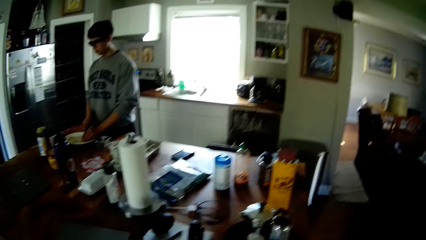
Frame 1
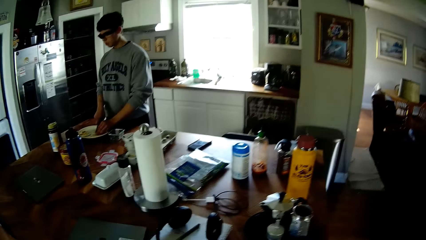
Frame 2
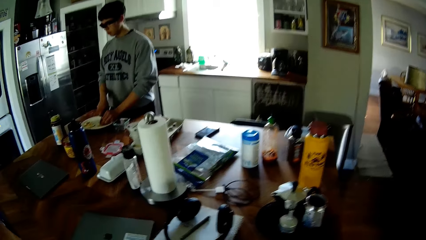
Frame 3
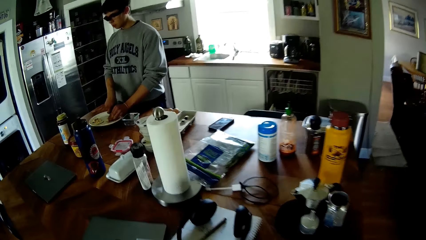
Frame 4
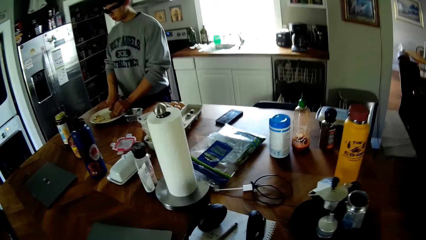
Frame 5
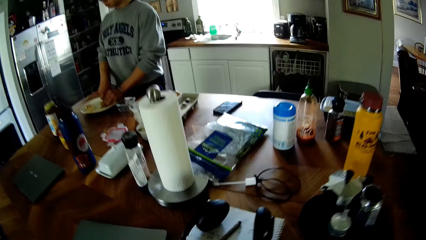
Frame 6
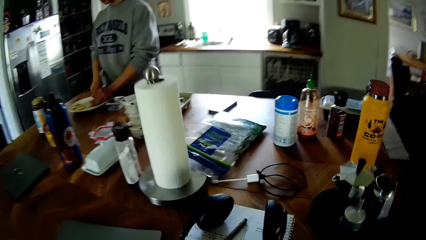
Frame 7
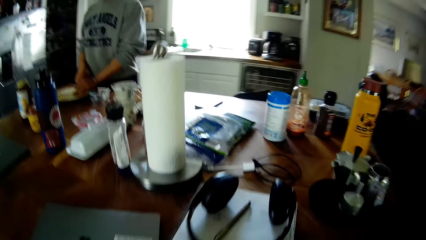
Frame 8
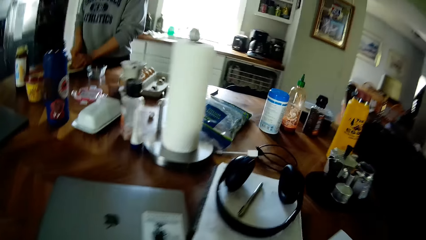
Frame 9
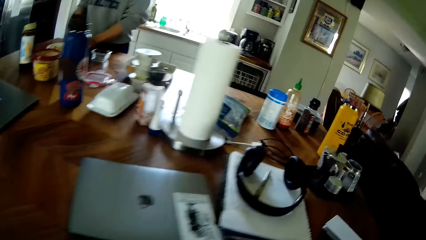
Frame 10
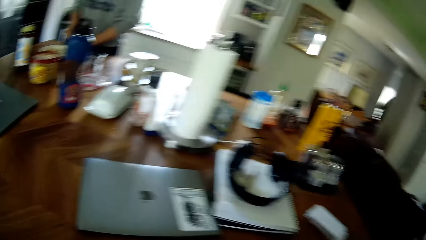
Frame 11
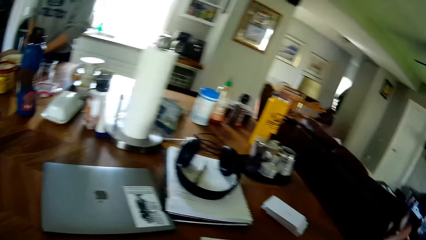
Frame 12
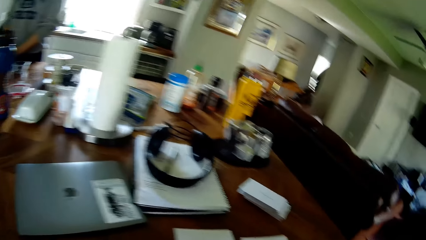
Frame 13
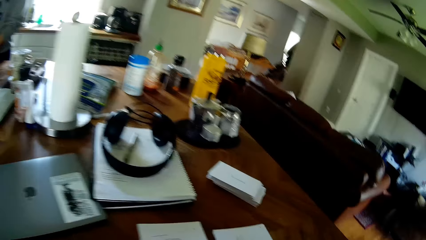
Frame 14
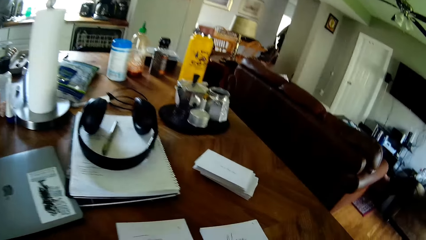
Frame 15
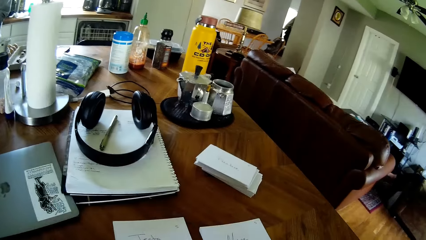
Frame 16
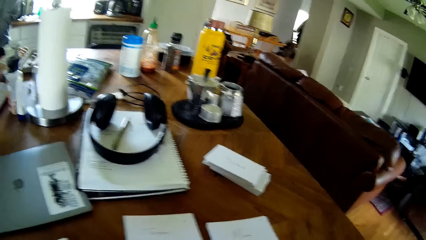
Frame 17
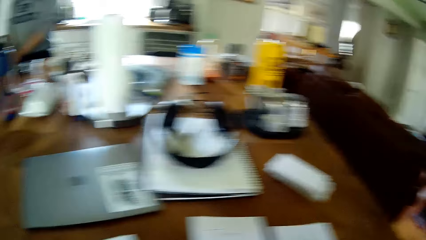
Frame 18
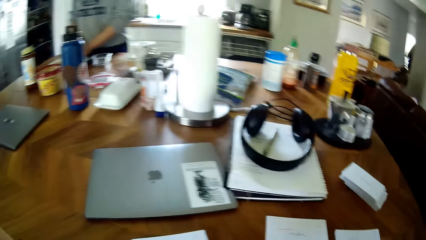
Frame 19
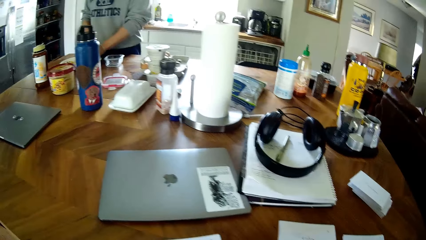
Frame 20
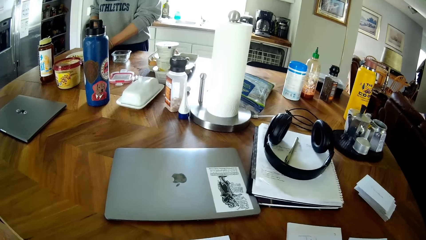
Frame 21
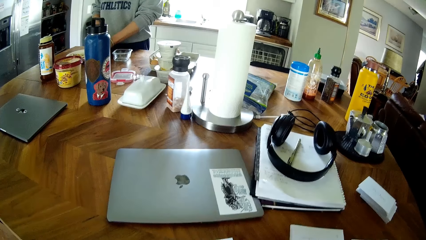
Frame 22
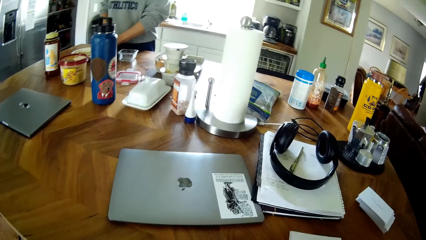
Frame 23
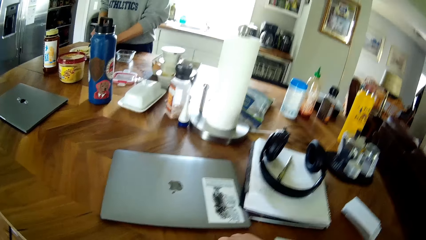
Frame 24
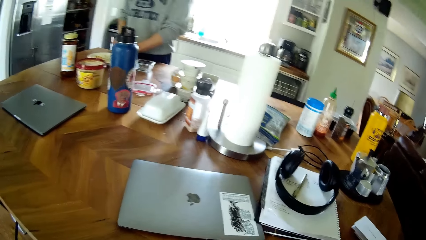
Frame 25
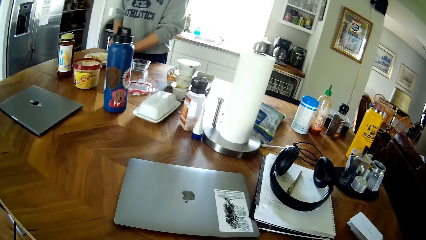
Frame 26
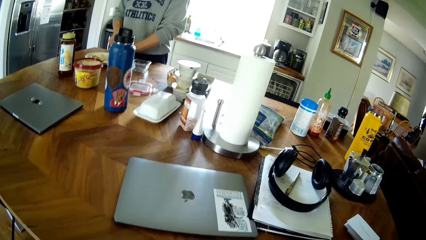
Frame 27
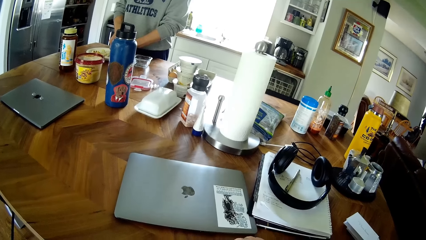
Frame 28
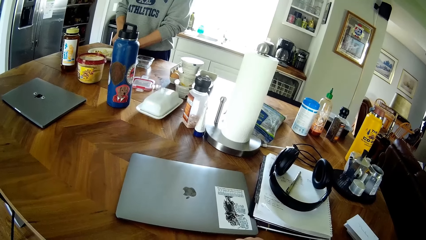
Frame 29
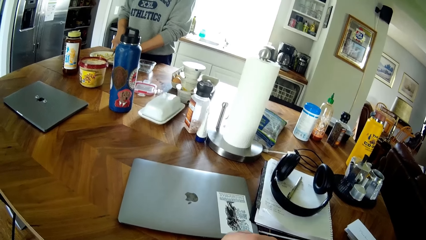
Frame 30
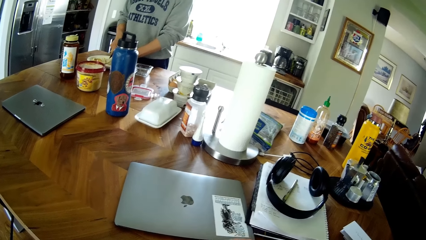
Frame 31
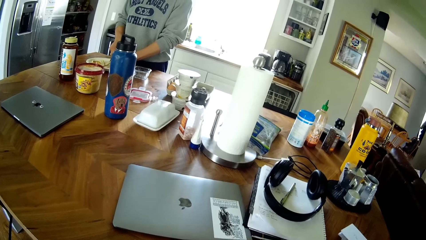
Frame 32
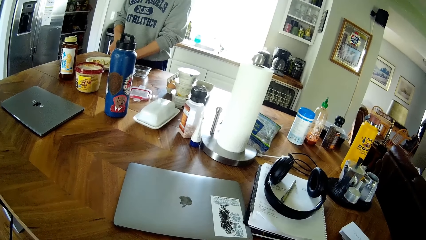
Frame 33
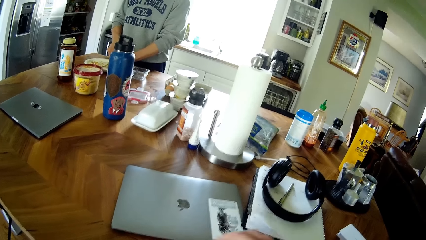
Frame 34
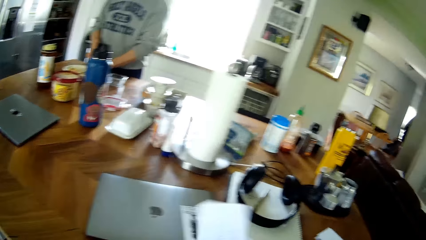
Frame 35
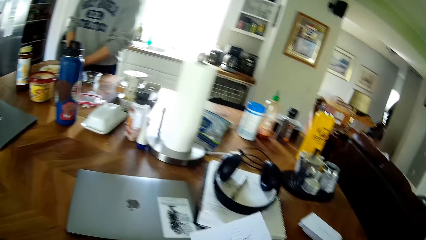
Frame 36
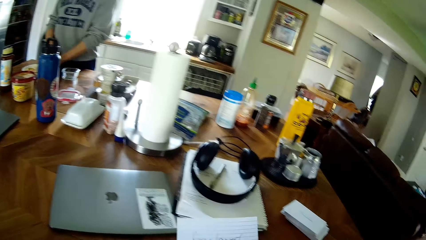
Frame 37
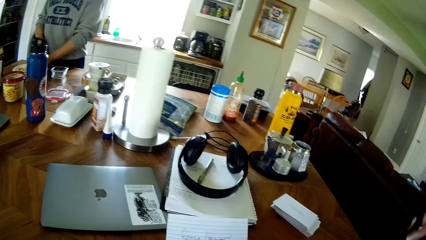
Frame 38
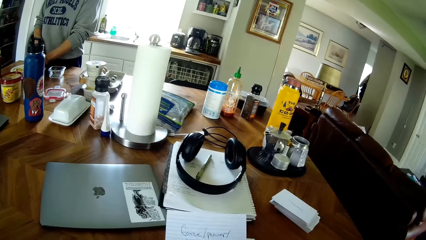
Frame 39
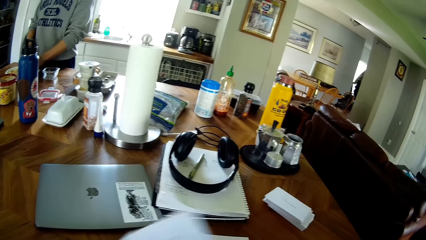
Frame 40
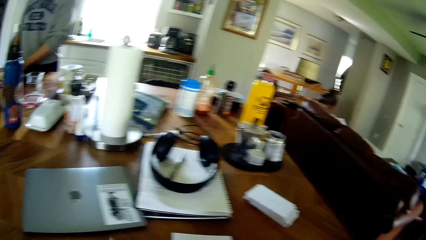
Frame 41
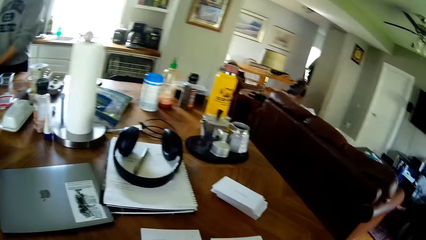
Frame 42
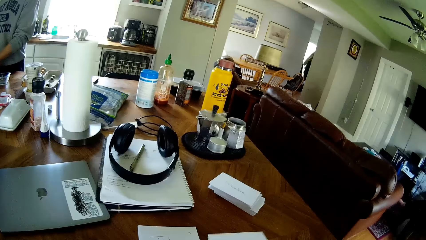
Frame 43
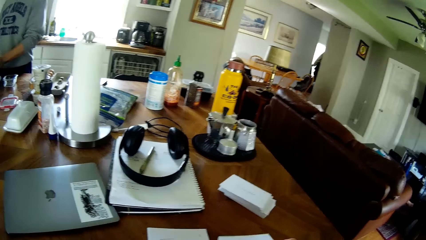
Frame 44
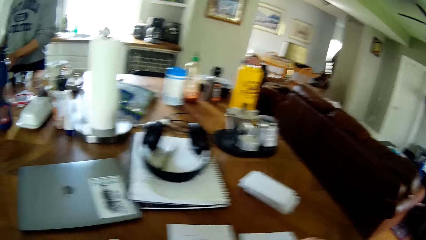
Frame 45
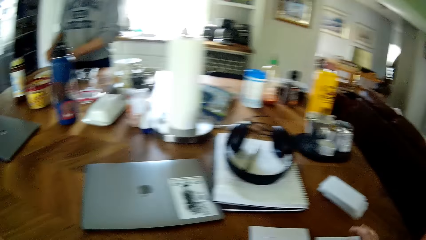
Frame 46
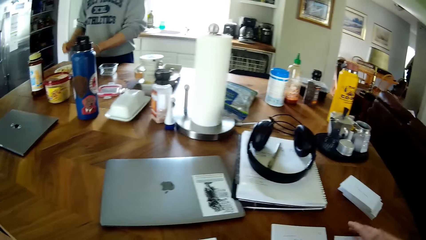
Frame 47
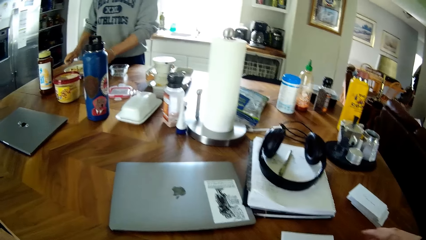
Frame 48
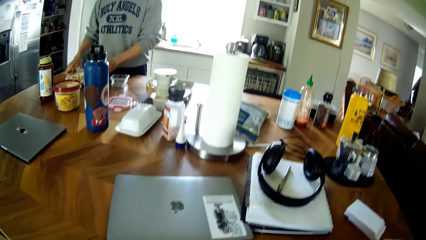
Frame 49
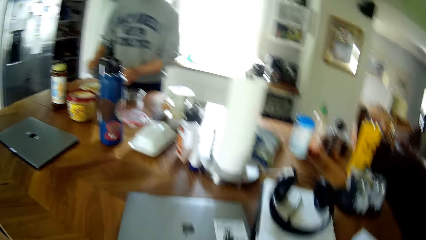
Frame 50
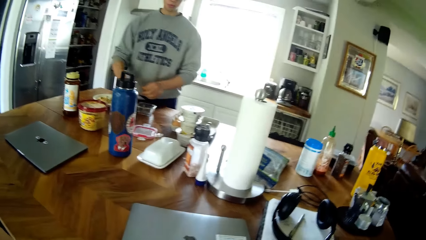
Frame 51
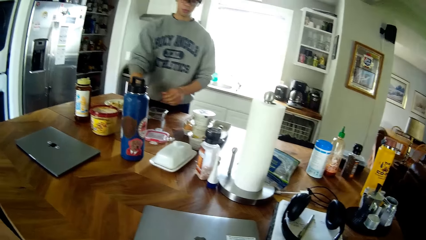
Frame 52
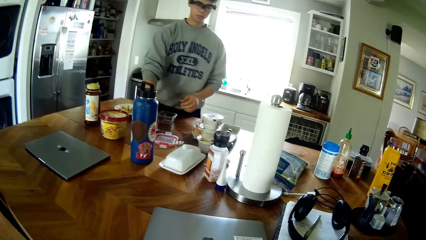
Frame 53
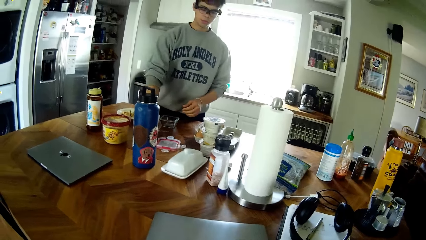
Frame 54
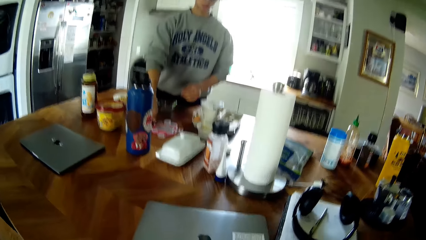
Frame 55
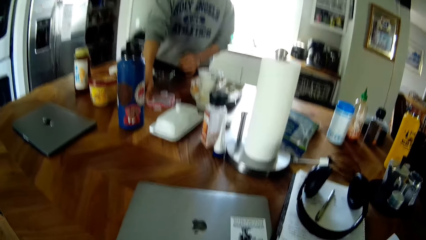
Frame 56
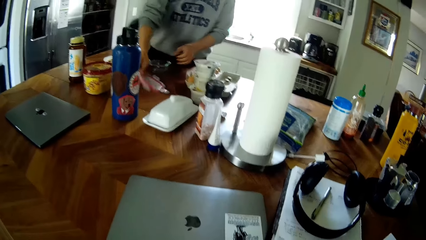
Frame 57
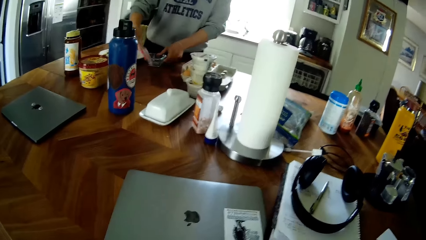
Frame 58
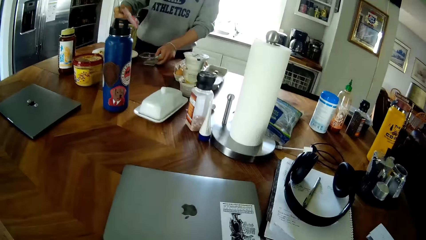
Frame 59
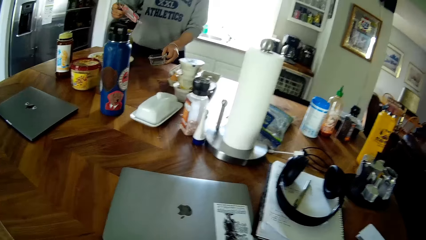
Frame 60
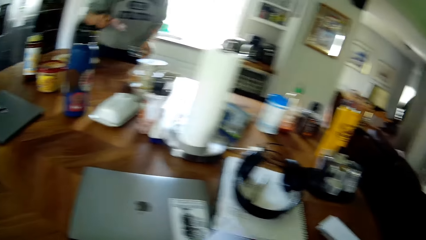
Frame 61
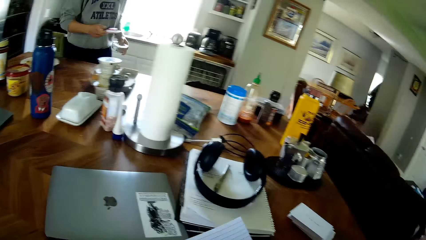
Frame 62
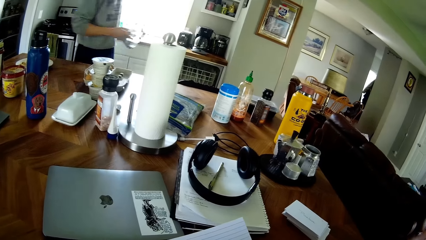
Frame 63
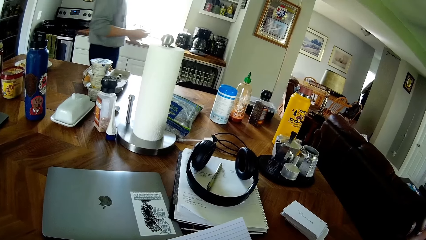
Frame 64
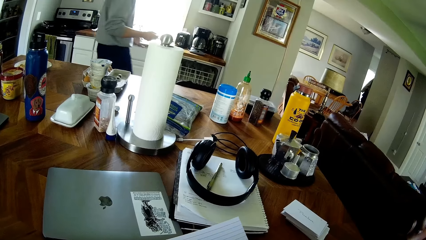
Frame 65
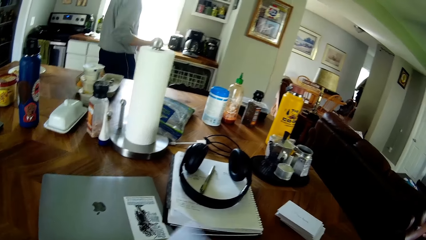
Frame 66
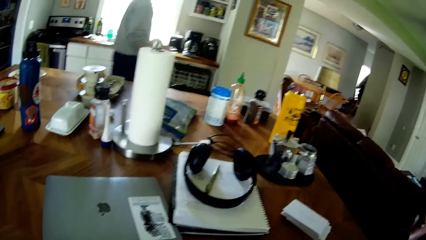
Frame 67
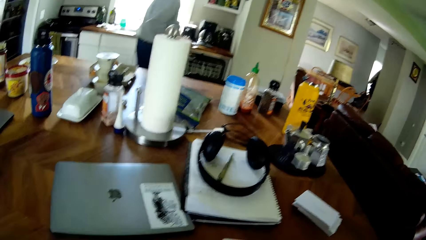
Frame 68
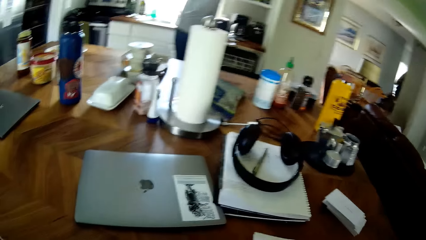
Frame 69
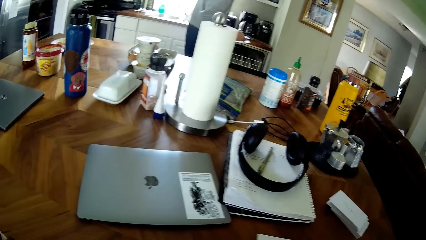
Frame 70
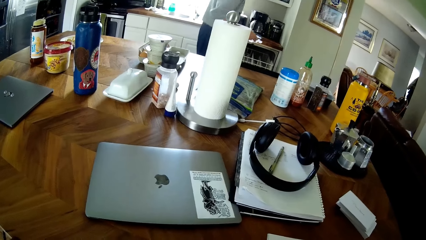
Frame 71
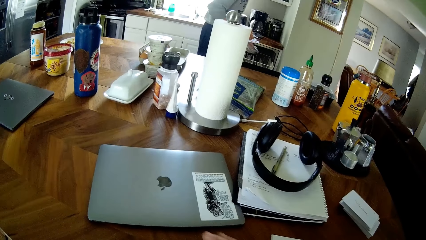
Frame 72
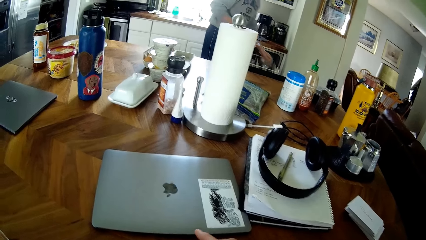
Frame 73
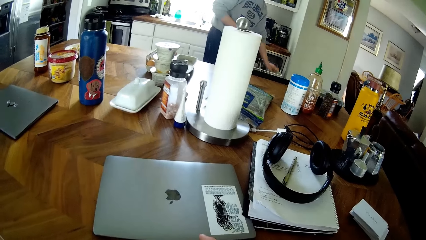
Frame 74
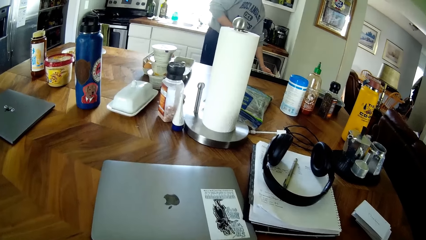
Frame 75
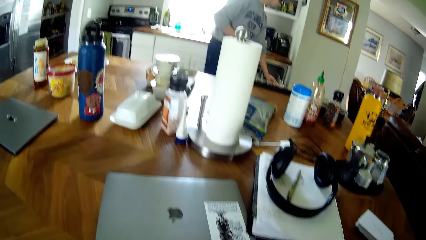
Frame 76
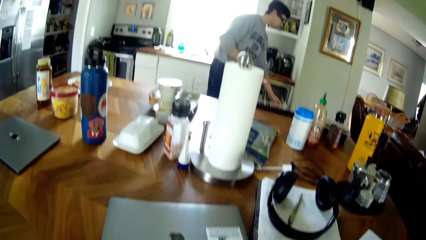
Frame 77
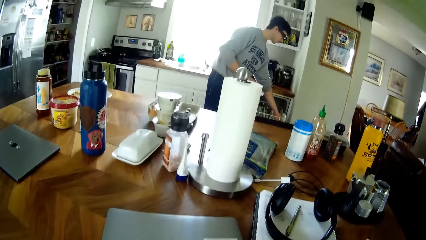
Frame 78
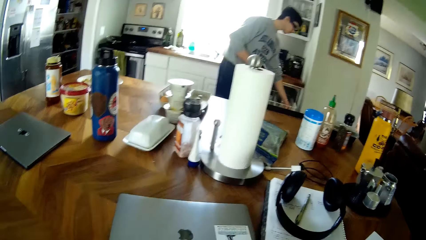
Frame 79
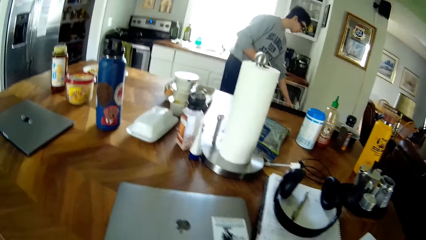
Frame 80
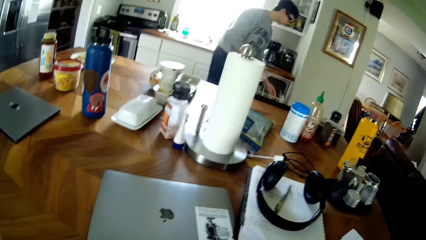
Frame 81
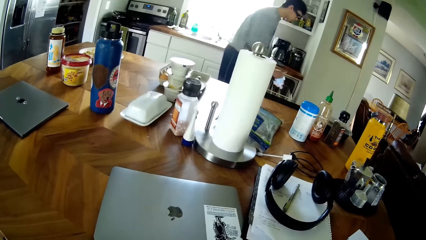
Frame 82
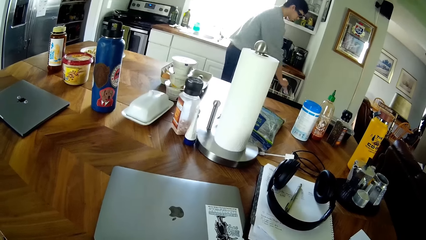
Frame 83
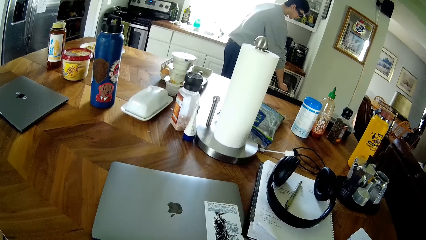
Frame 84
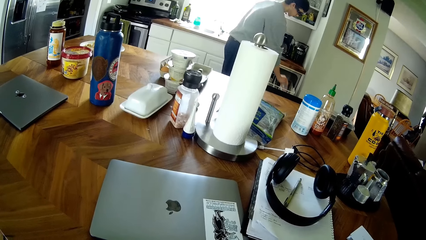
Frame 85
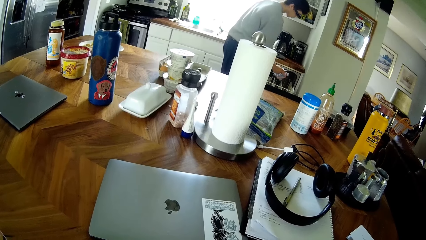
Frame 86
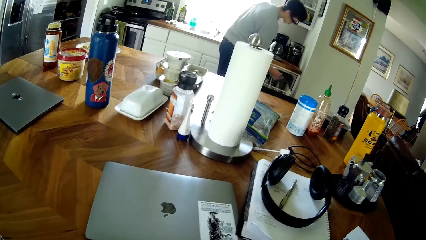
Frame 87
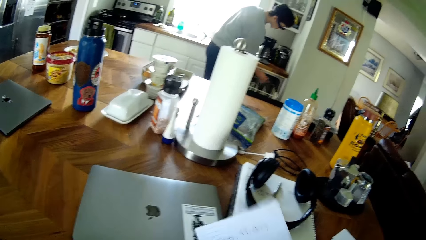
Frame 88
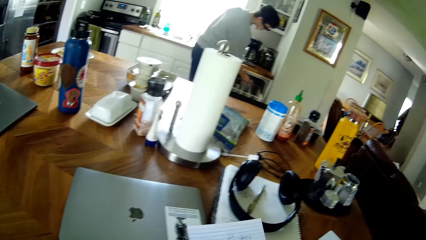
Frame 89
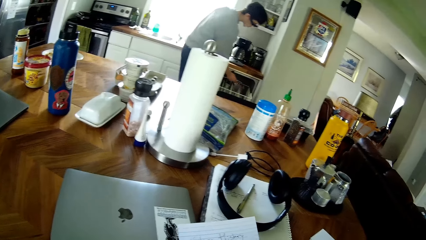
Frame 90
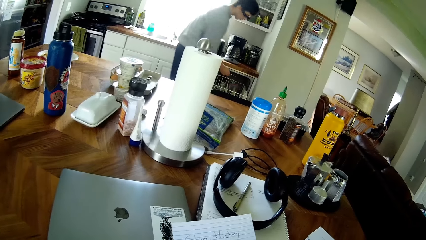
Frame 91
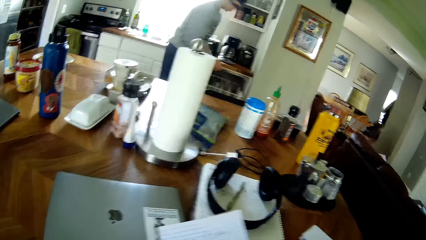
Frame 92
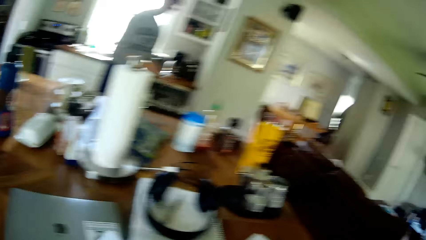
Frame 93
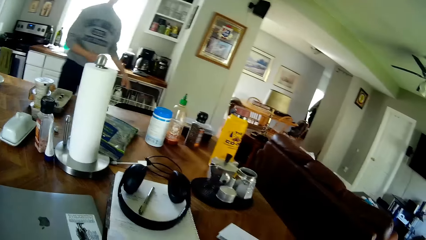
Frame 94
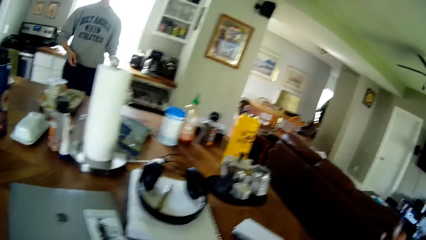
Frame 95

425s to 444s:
The camera wearer picks up a paper on the table with his right hand. The man picks up the lid on the table with his right hand, picks up the bowl on the table with his right hand, drops the bowl inside the dish washer with his left hand, and drops the lid inside the dish washer with his left hand.
